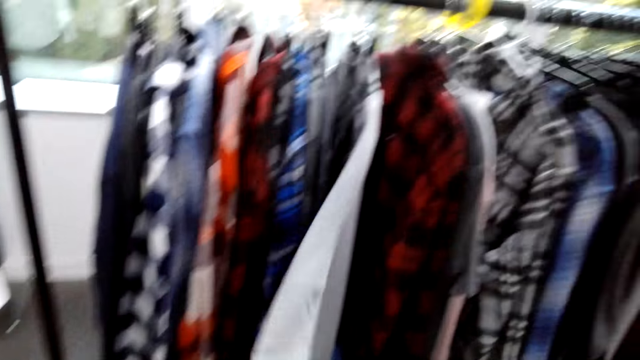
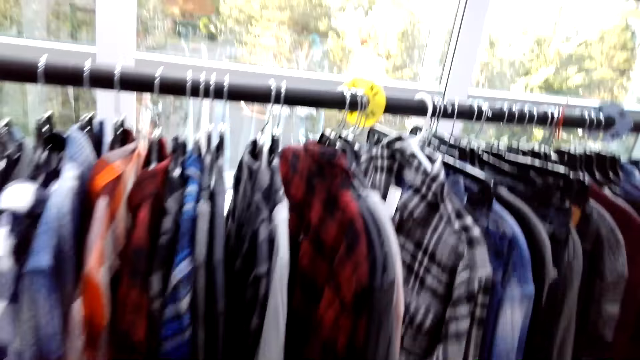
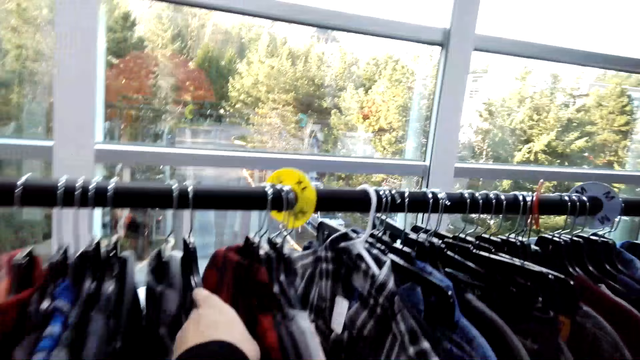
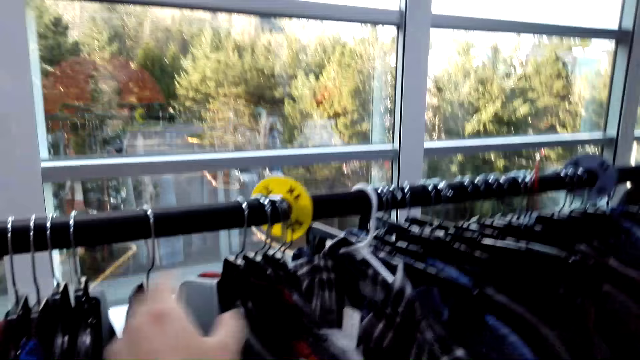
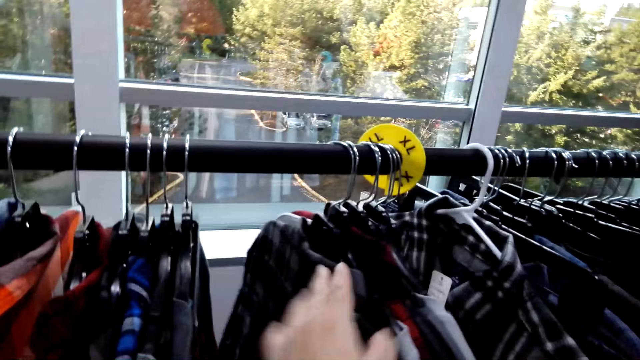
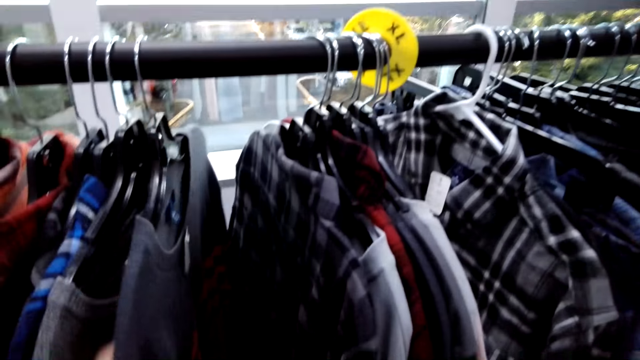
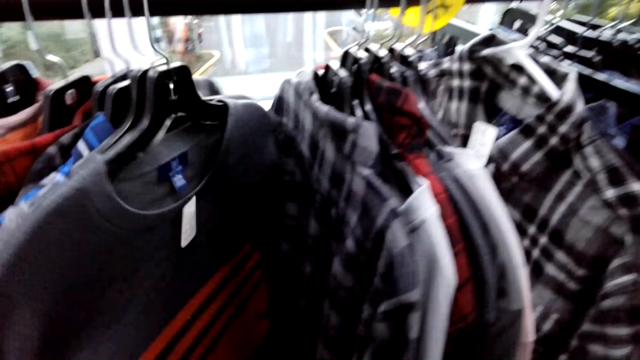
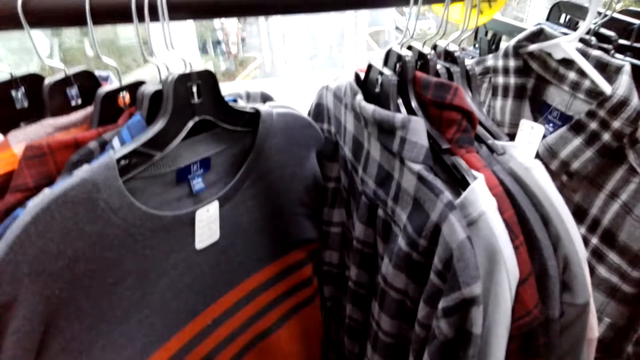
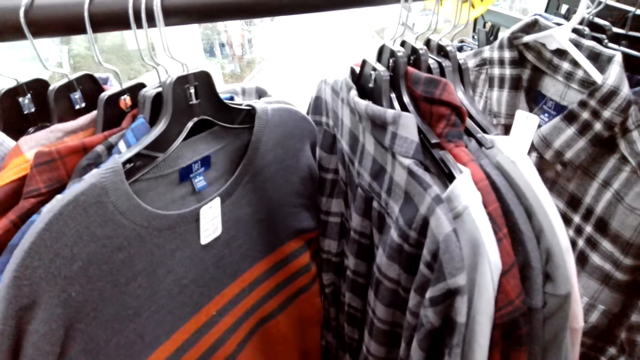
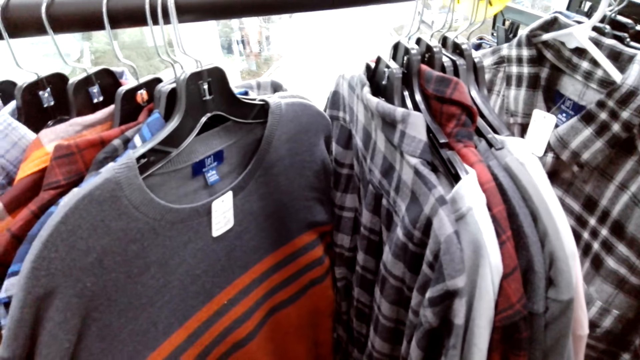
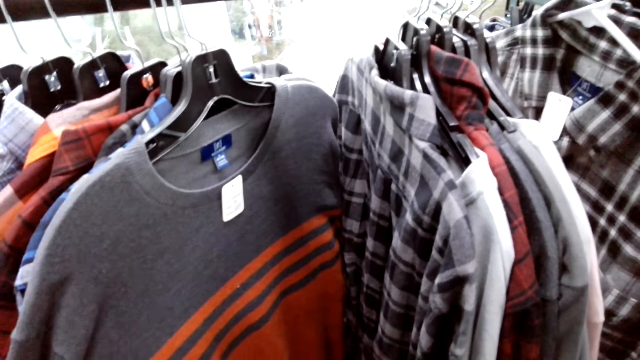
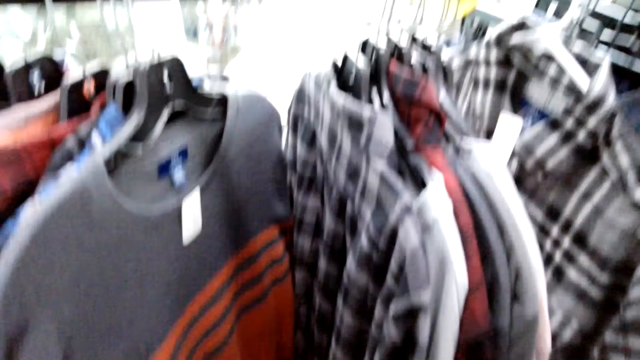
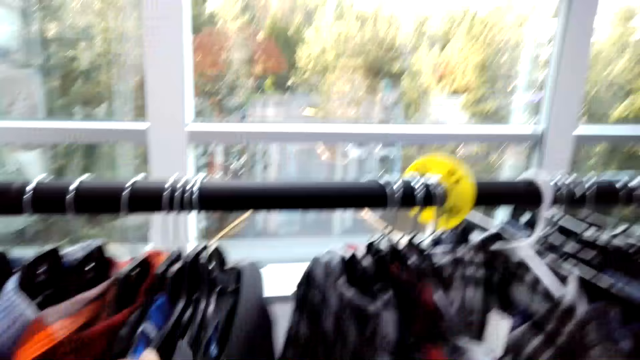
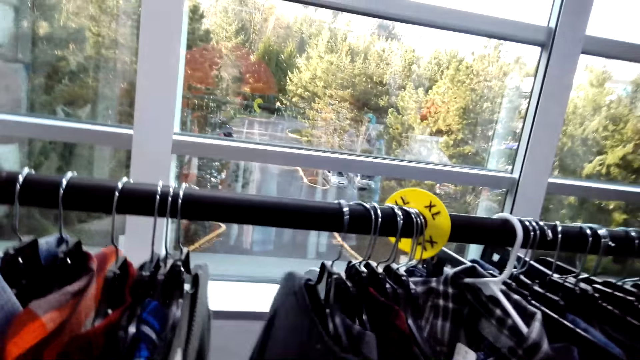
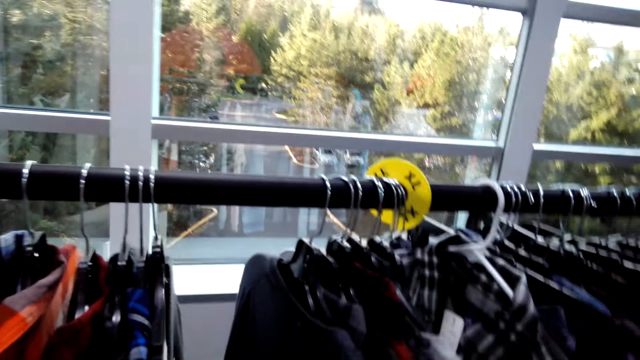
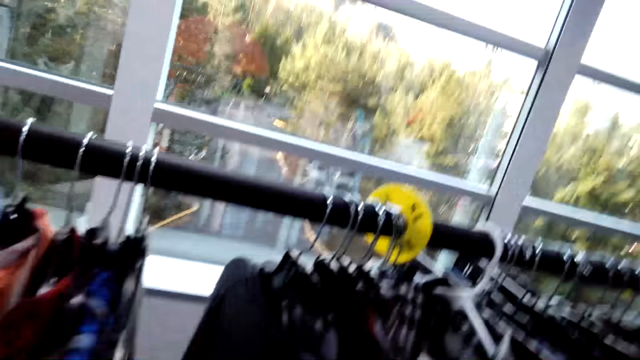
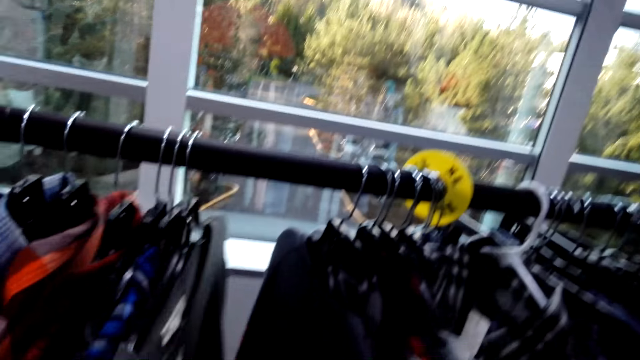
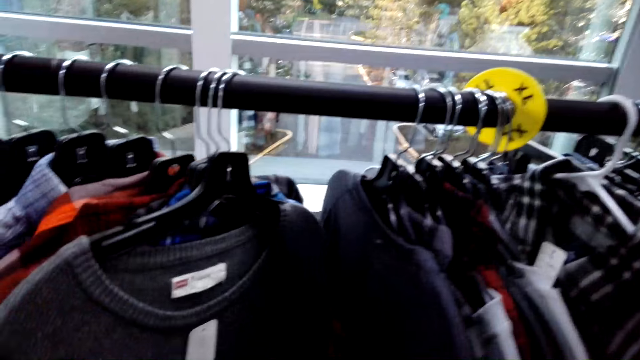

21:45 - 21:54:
The camera wearer checks clothes on the rack. They hold a sweatshirt.

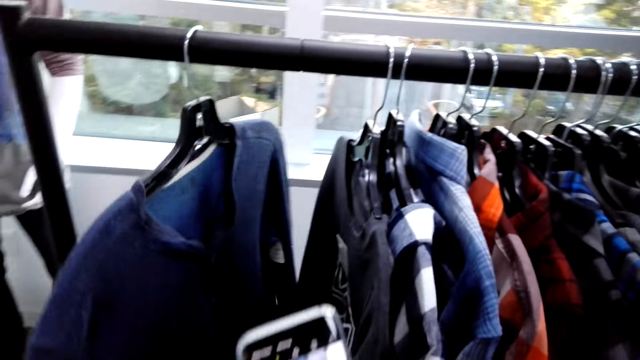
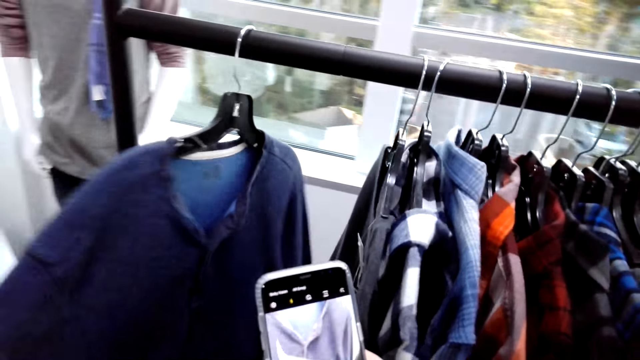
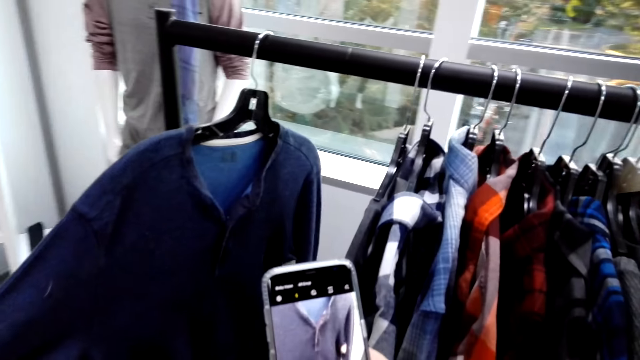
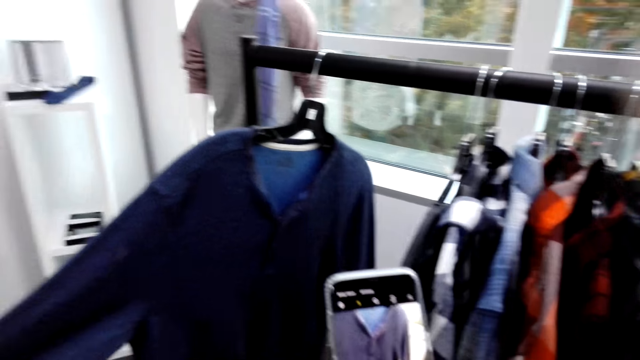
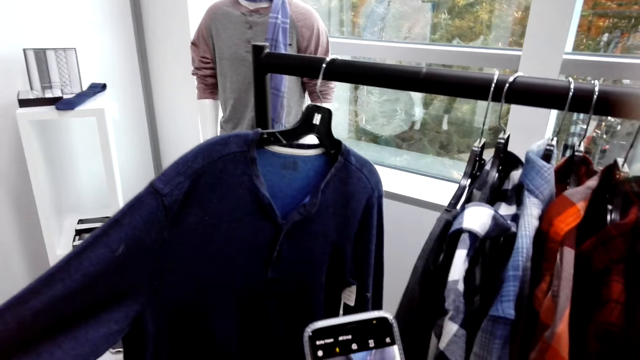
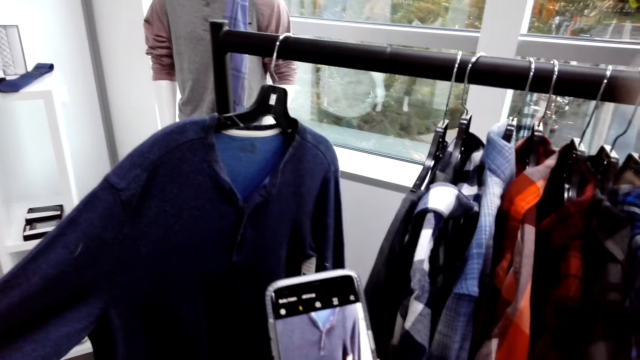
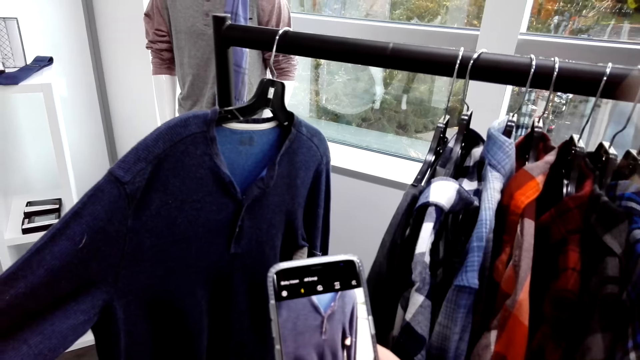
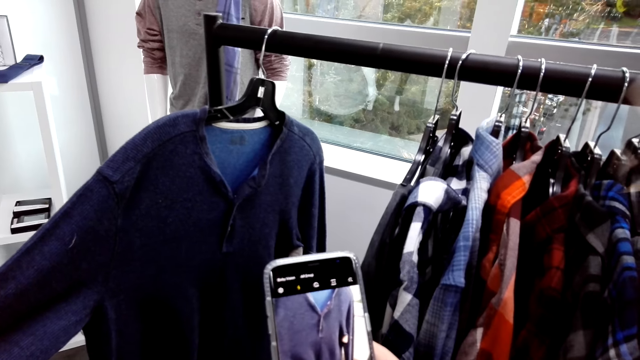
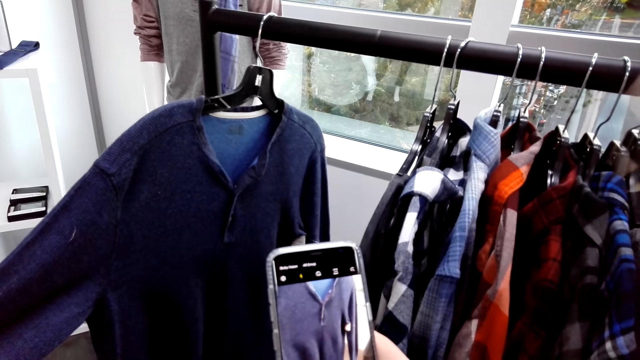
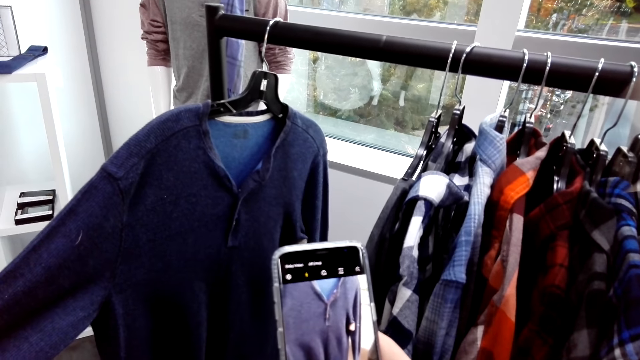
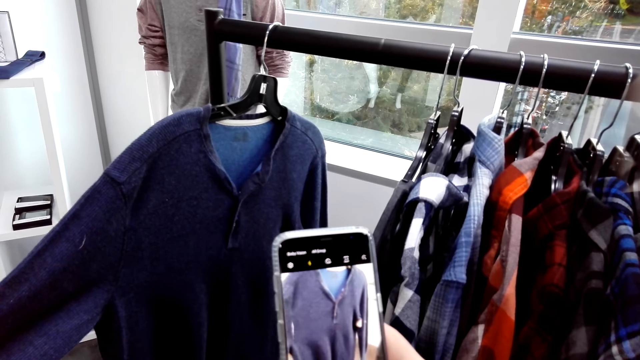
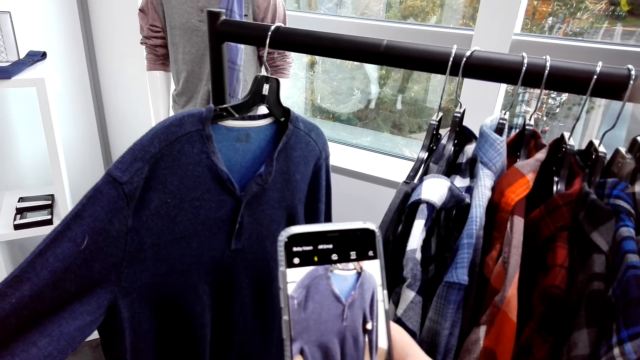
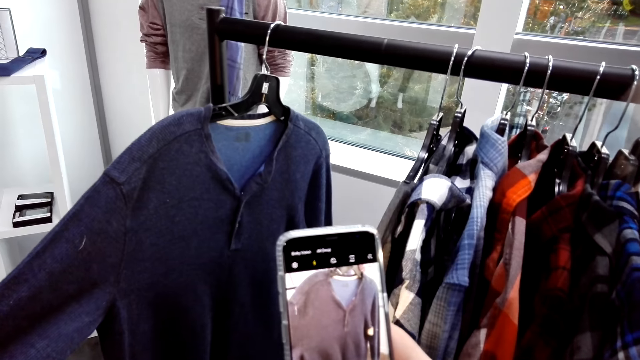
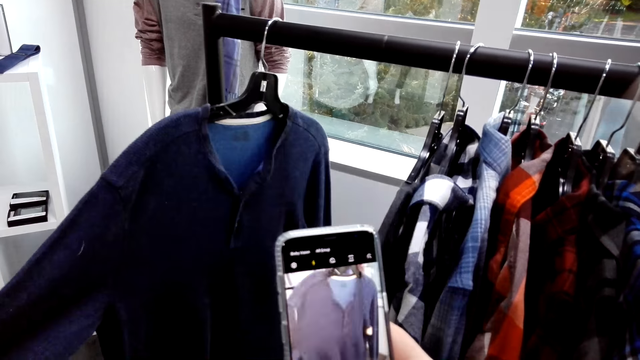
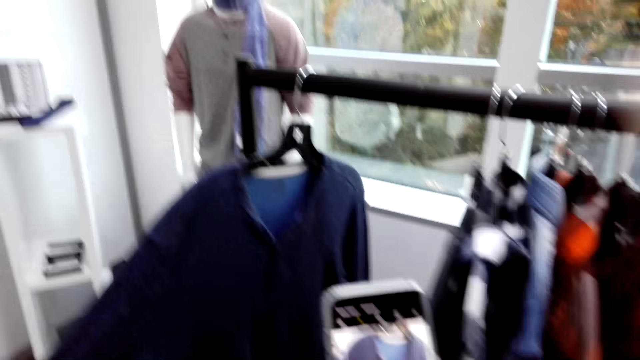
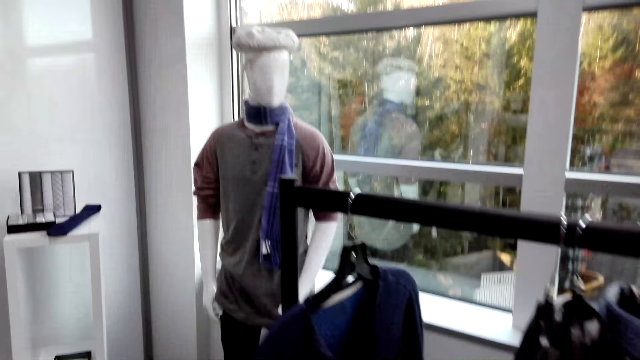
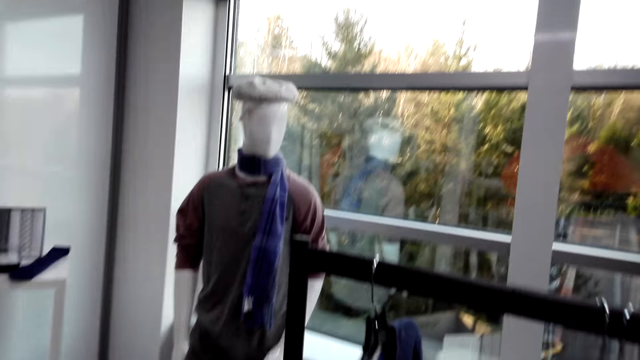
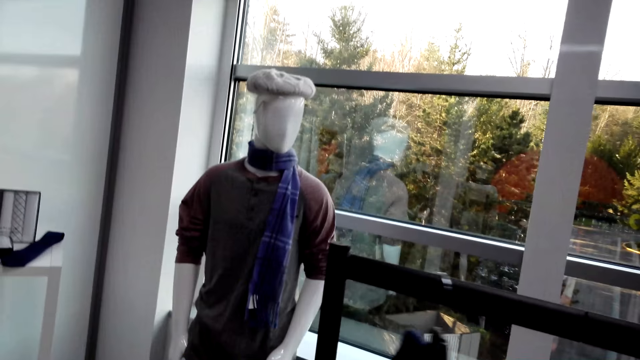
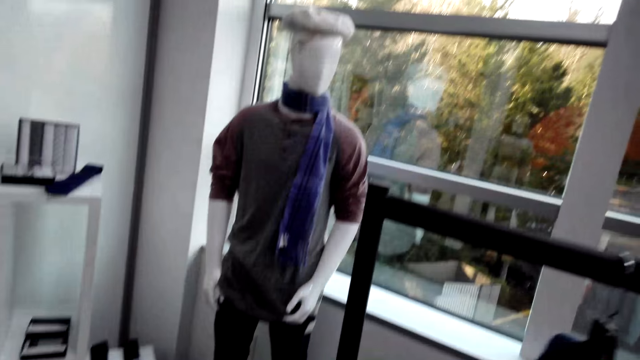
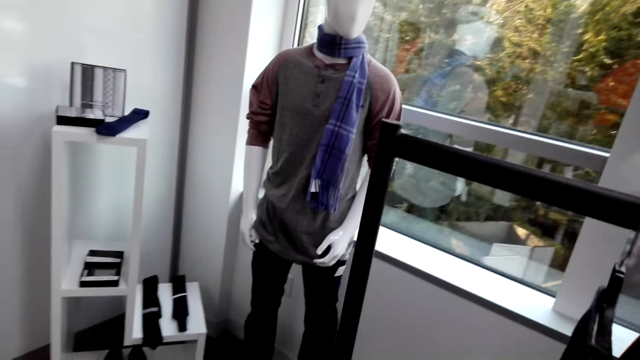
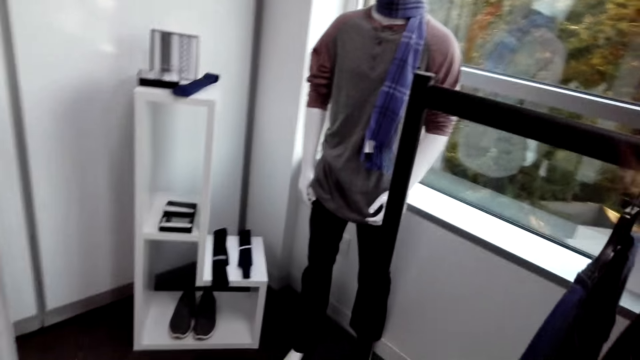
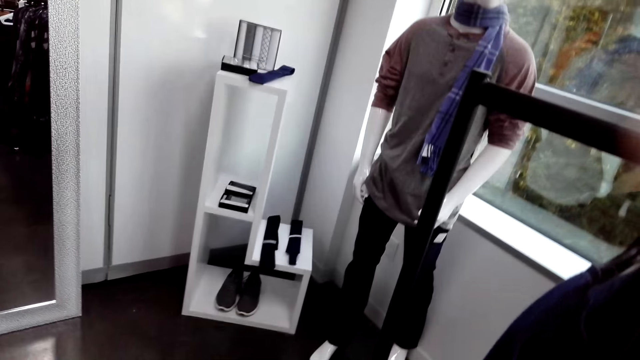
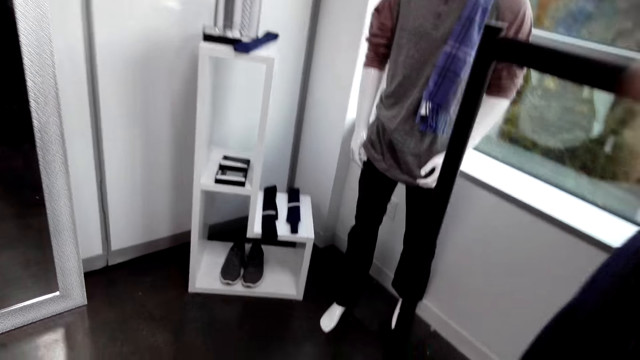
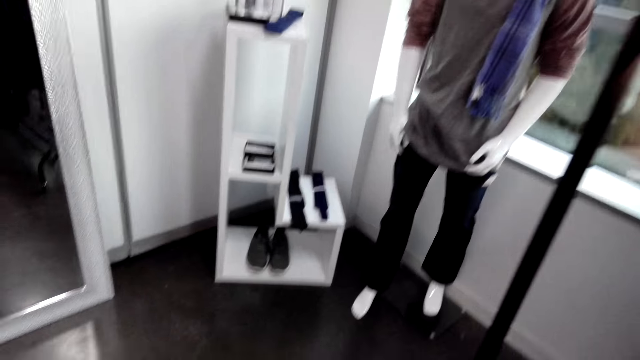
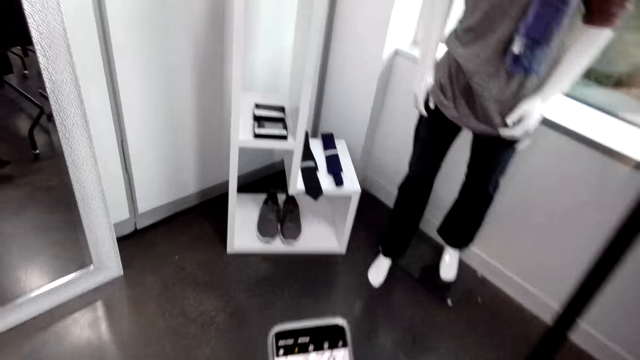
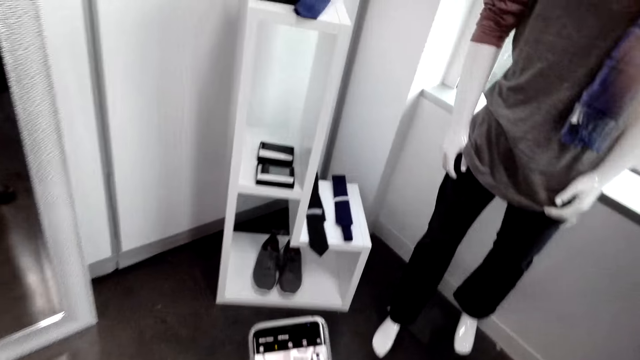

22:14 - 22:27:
The camera wearer takes a picture.
